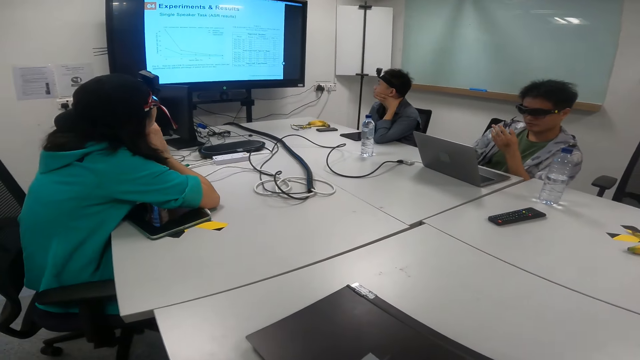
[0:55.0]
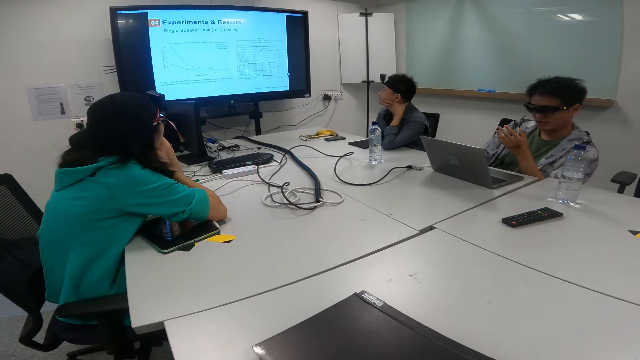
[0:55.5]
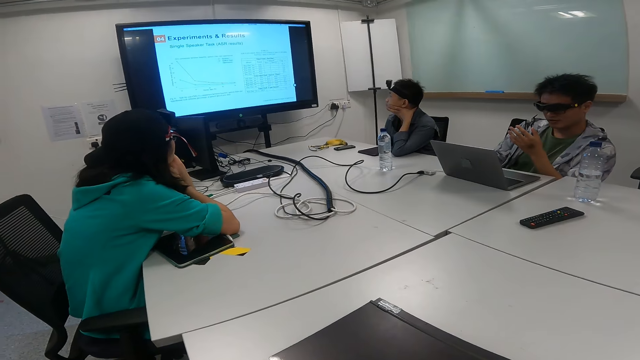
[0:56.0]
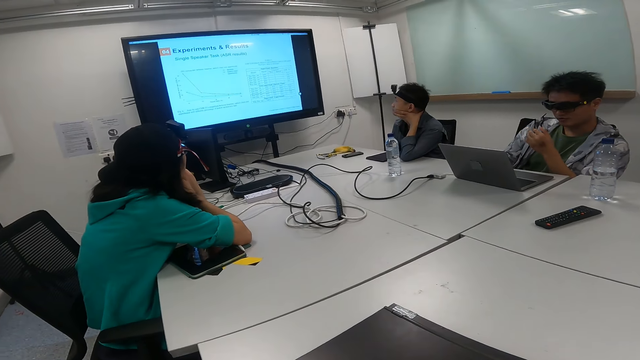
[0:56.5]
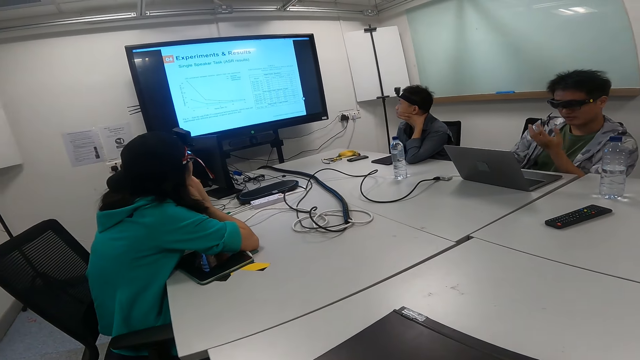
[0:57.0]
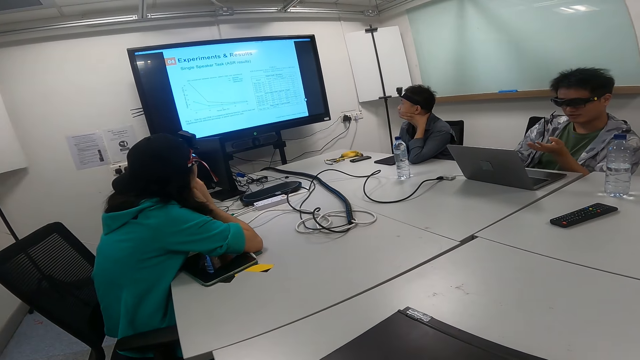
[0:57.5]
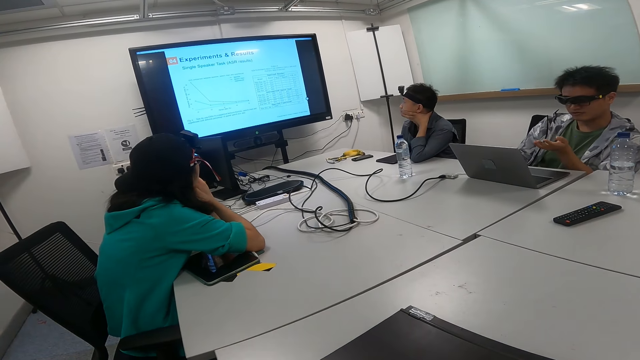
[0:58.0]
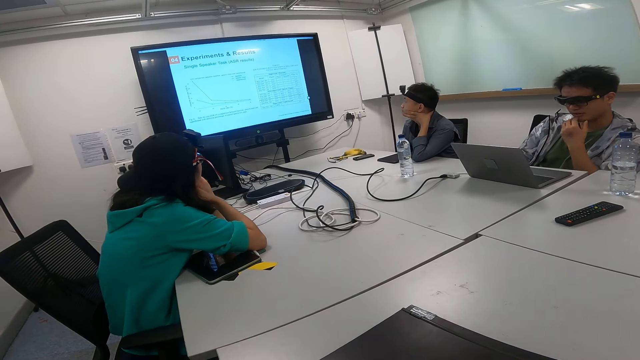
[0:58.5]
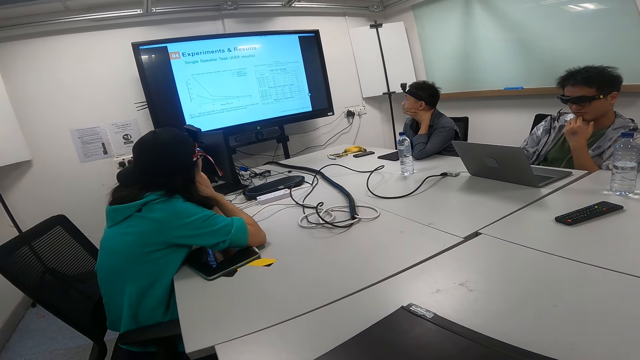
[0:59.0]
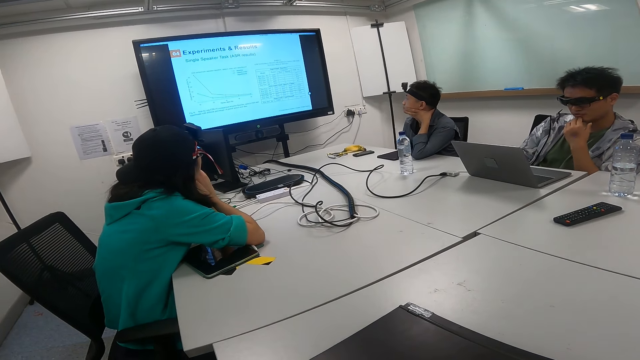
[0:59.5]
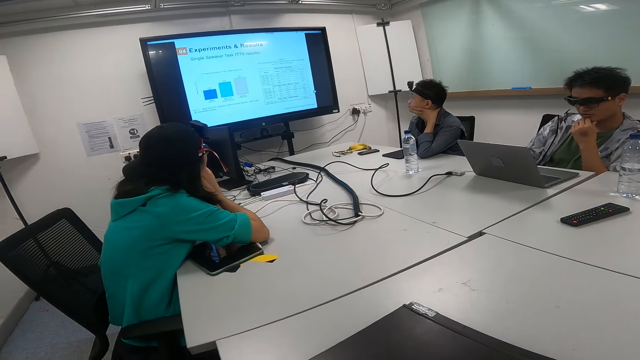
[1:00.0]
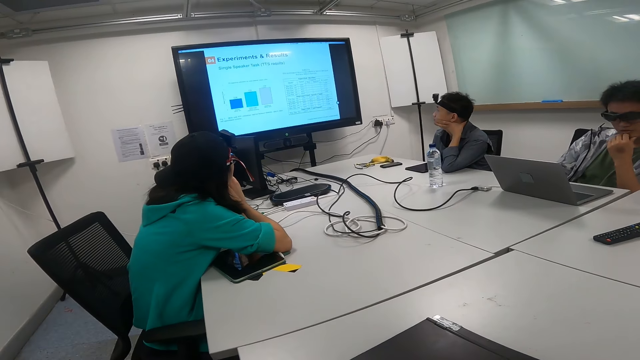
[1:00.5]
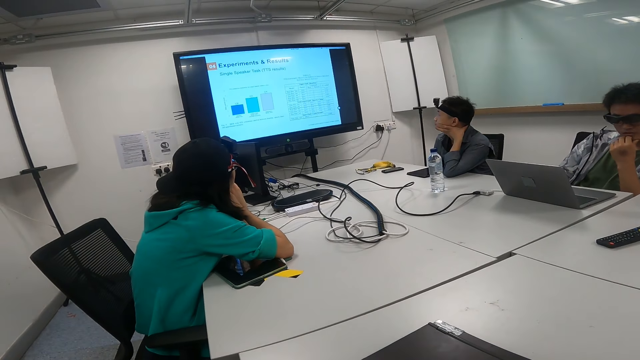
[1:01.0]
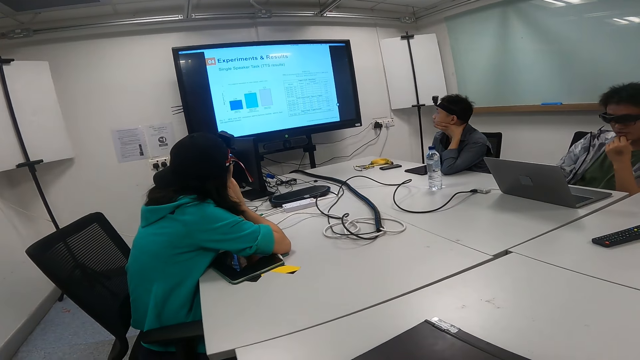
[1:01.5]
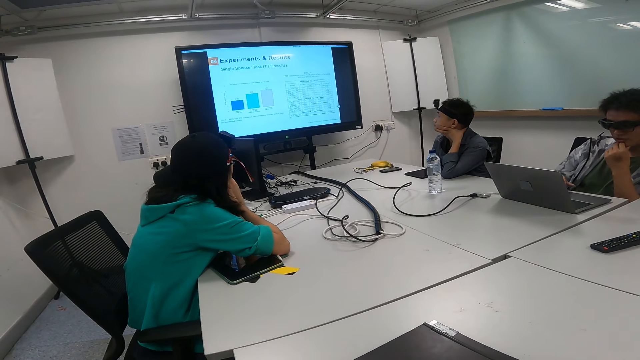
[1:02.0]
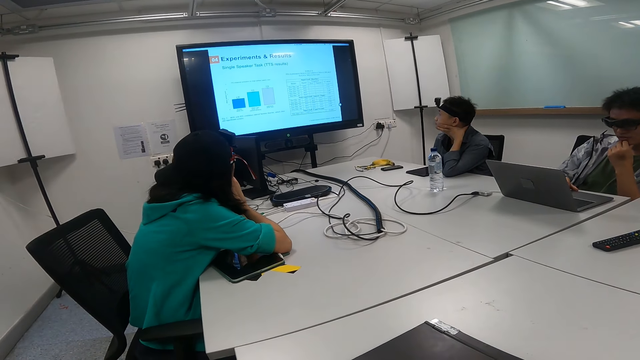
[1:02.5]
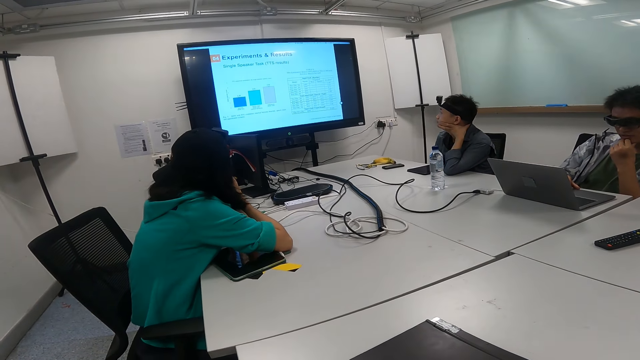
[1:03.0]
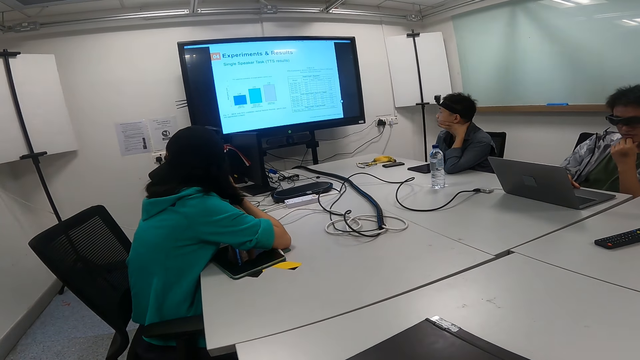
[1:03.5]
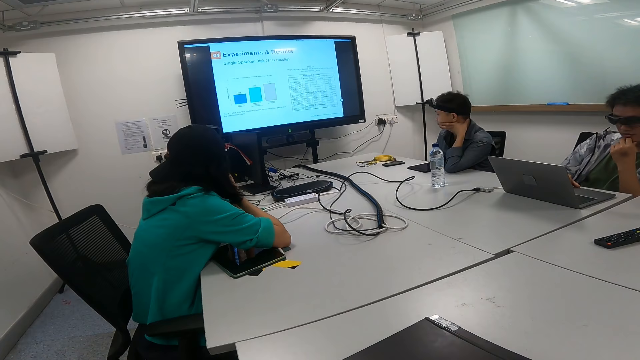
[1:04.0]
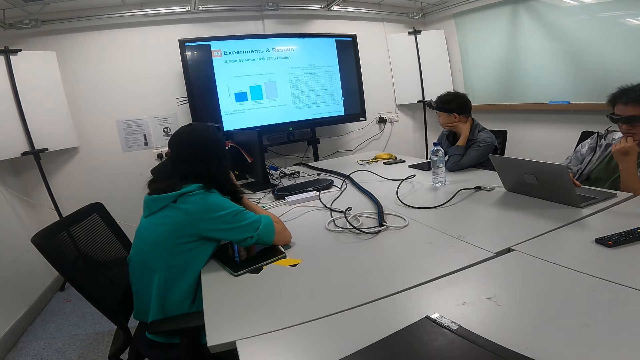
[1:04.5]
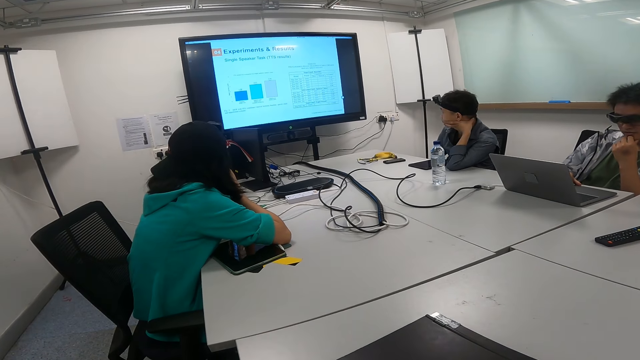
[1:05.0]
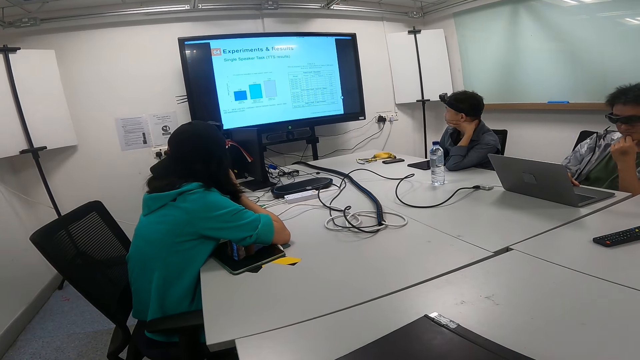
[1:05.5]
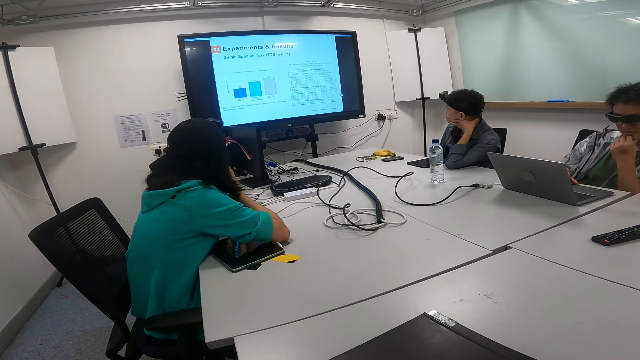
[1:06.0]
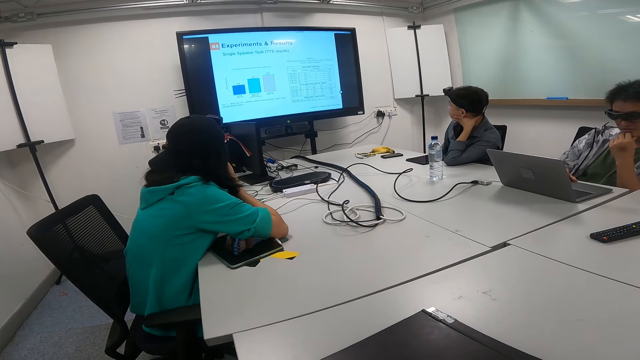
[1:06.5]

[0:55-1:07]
The camera wearer watches the television. A man operates the laptop with his left hand.

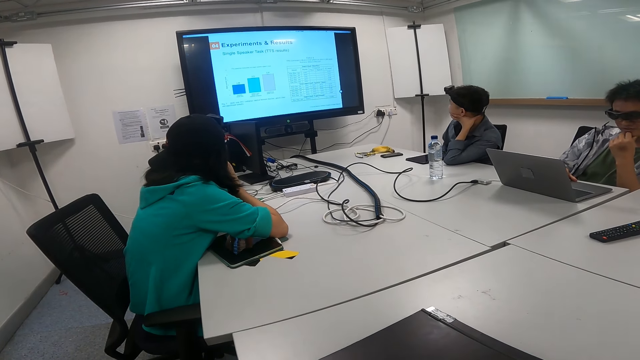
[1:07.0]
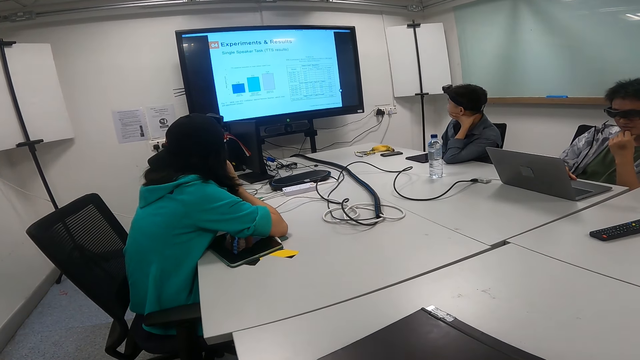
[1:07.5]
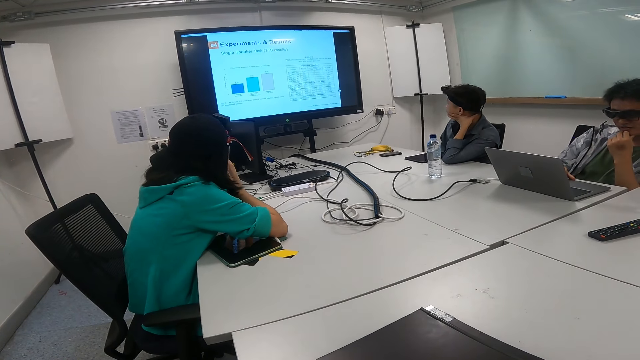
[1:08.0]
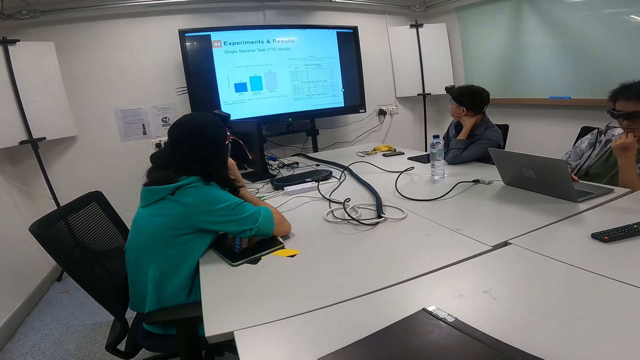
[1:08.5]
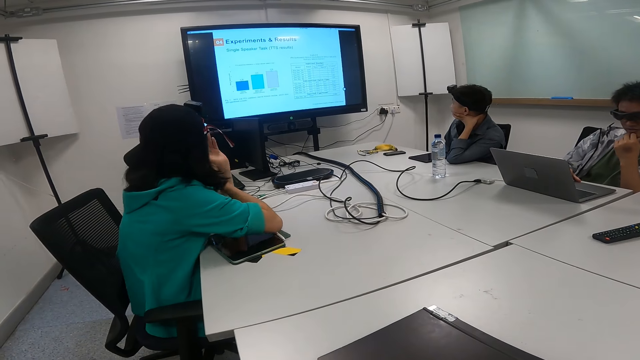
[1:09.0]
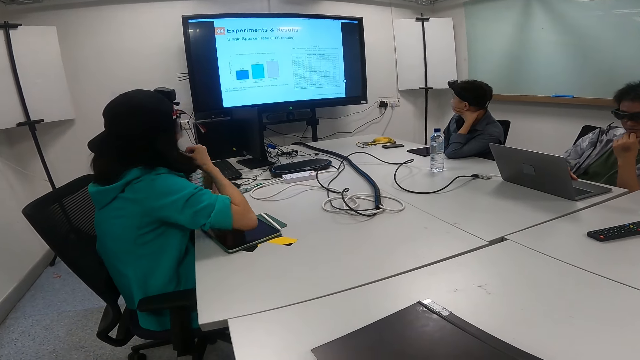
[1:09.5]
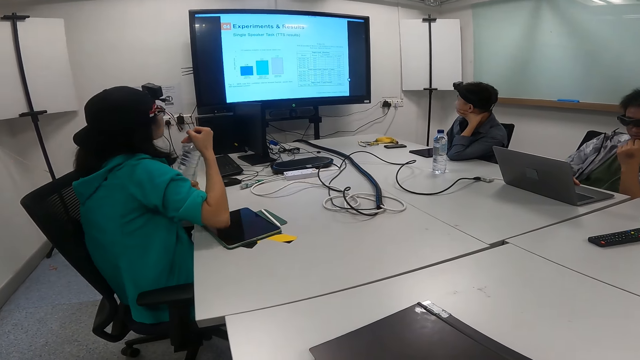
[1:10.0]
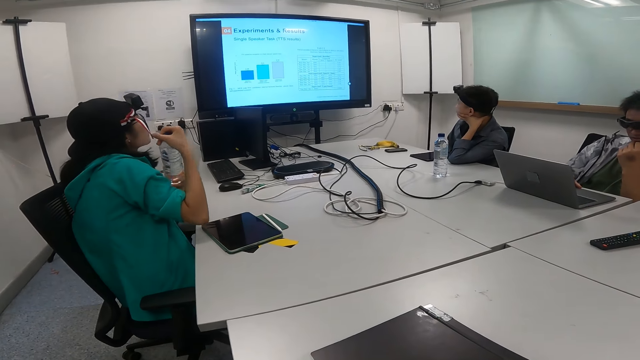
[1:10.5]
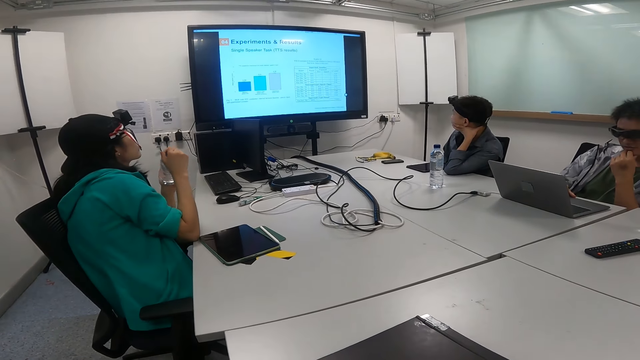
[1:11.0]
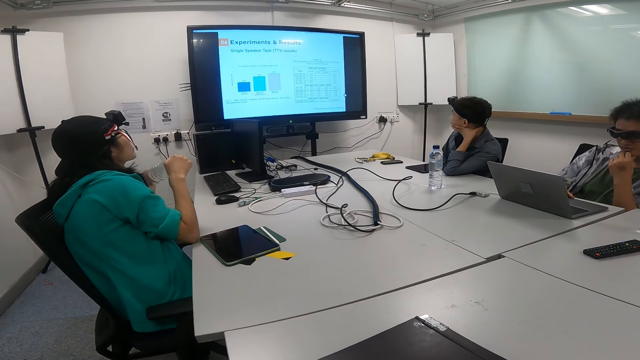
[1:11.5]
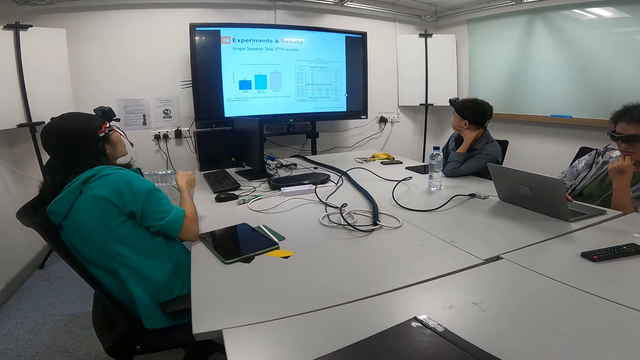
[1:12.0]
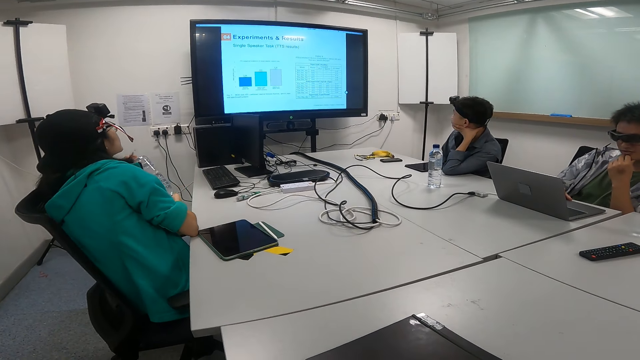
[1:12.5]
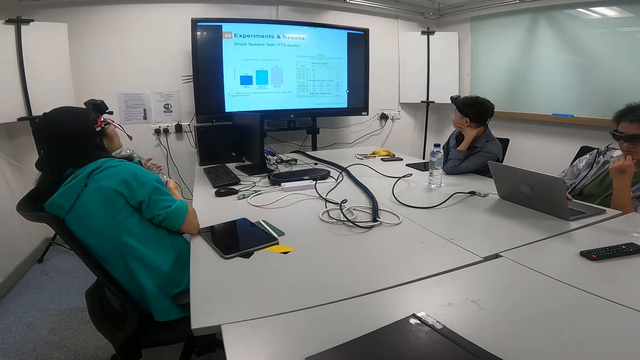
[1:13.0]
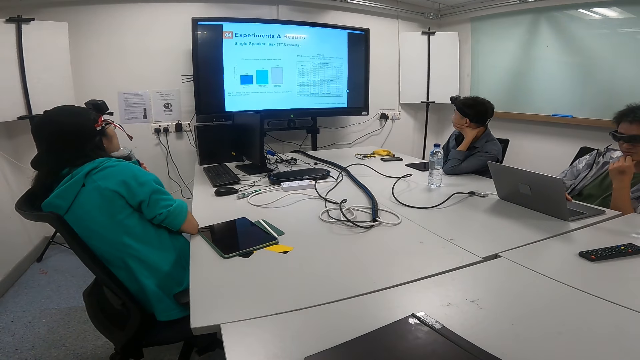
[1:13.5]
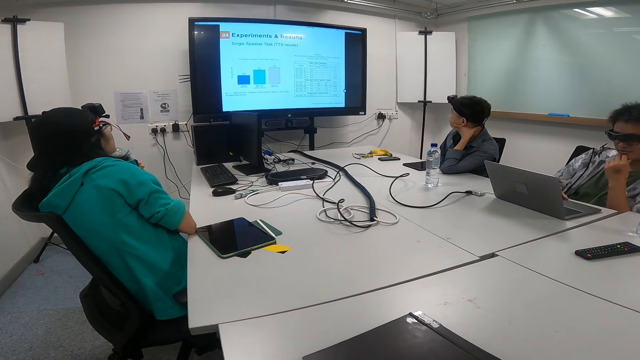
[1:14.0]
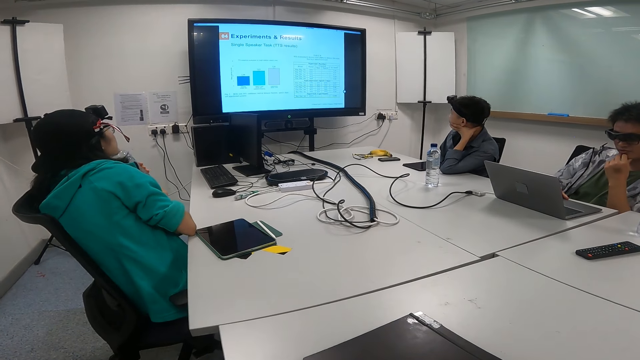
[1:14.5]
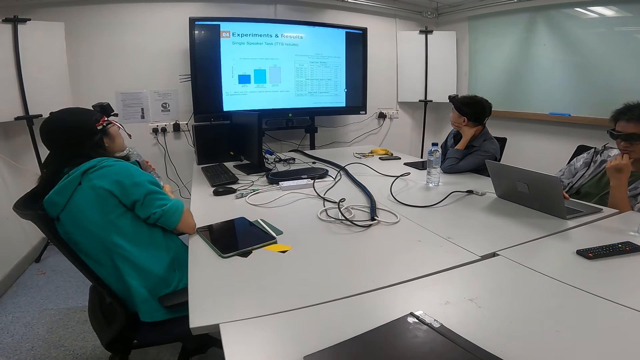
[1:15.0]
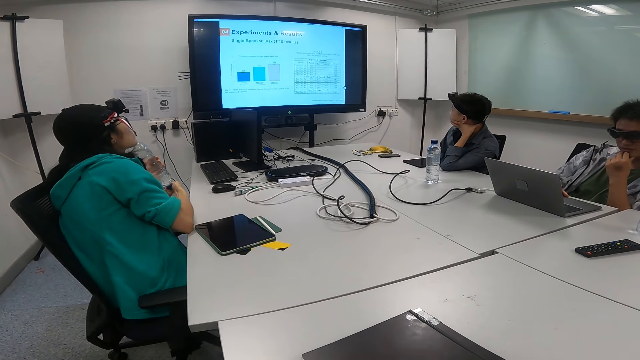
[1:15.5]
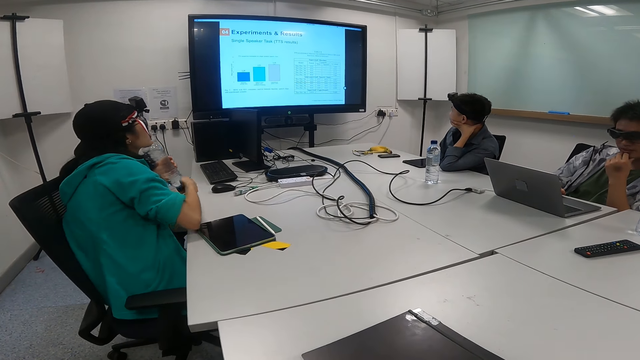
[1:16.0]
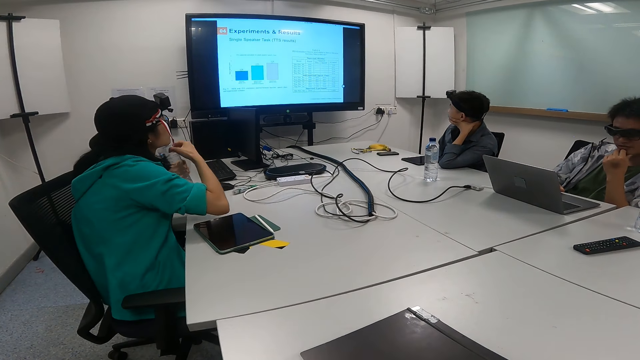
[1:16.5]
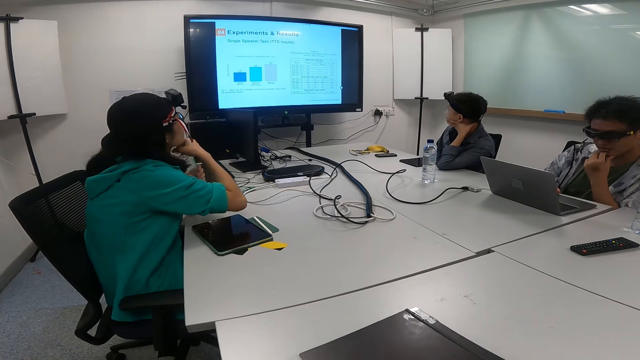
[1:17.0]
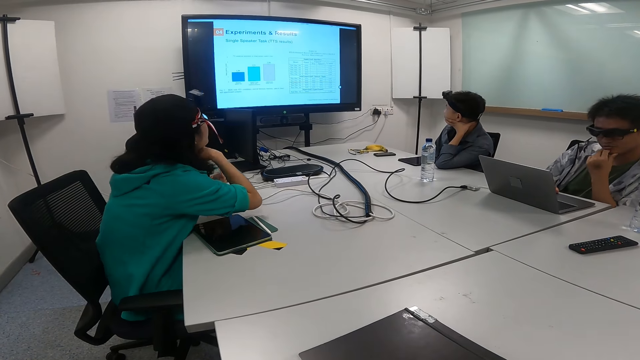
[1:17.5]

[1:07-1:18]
A woman carries the water bottle with the hands. She picks the water bottle on the table. She holds the water bottle with her hands. She leans on the table.
